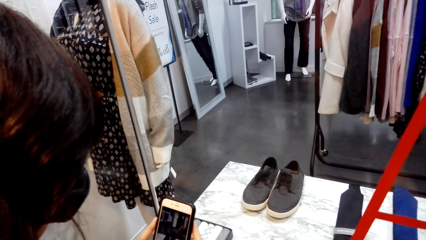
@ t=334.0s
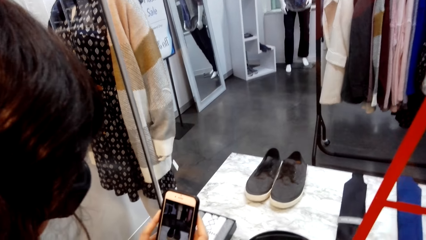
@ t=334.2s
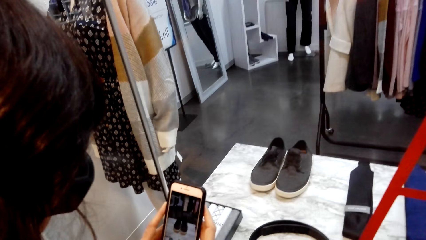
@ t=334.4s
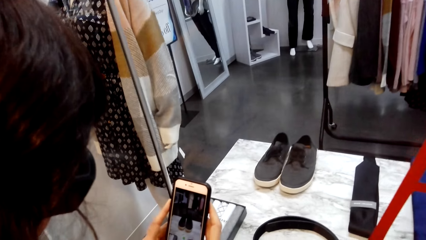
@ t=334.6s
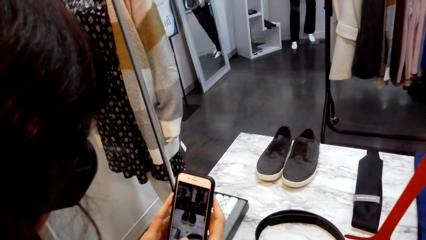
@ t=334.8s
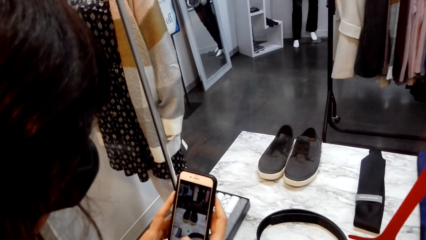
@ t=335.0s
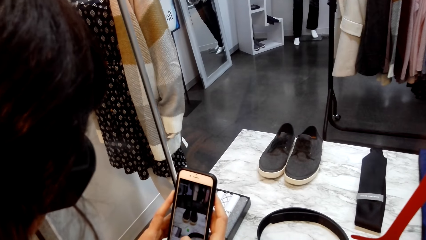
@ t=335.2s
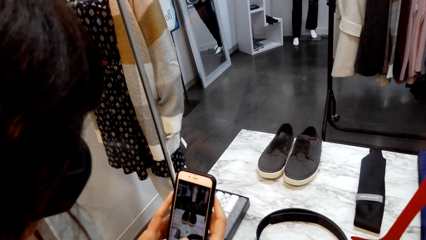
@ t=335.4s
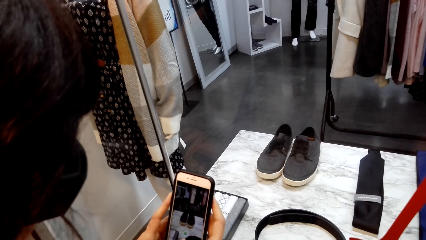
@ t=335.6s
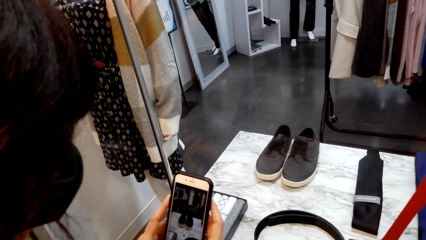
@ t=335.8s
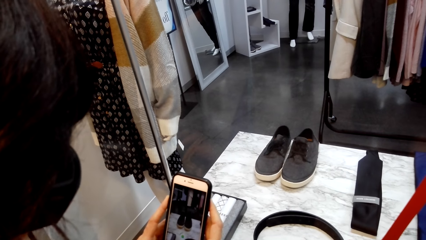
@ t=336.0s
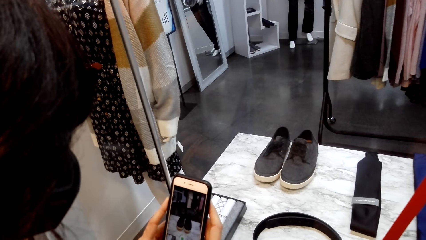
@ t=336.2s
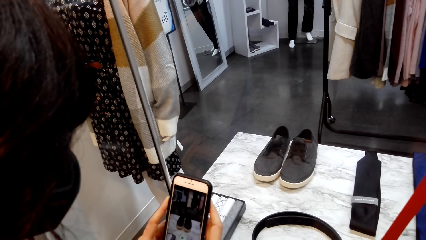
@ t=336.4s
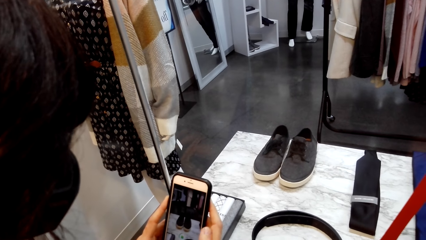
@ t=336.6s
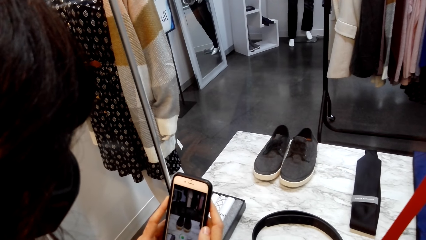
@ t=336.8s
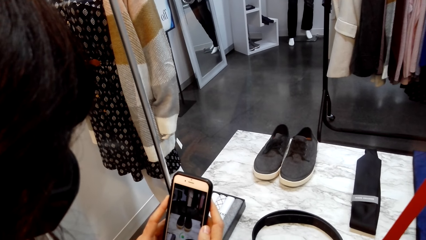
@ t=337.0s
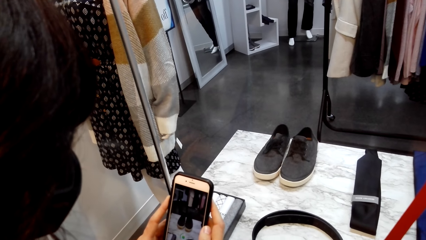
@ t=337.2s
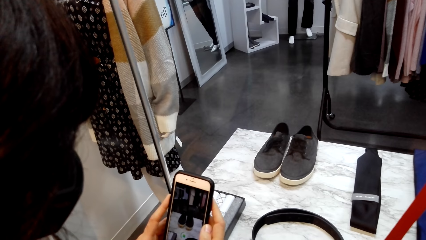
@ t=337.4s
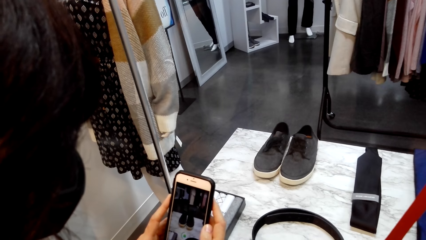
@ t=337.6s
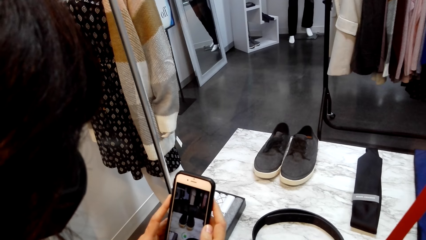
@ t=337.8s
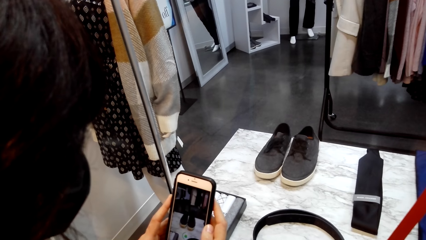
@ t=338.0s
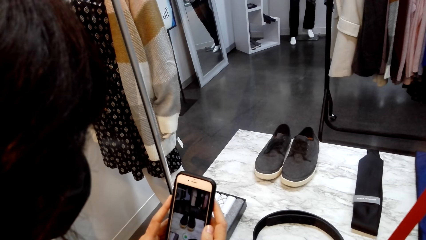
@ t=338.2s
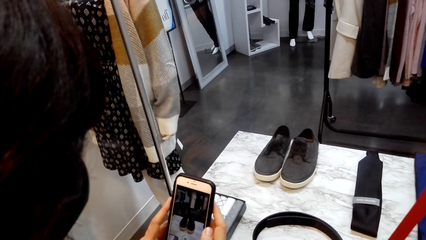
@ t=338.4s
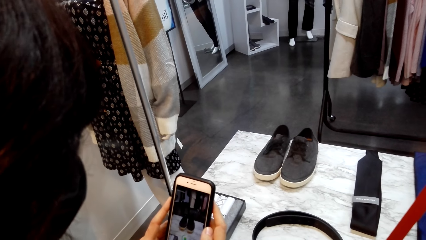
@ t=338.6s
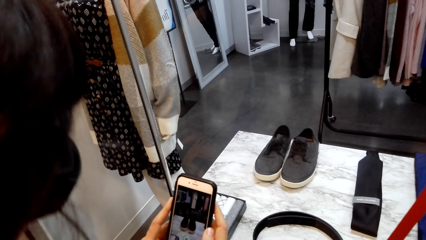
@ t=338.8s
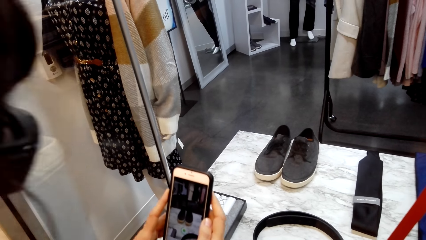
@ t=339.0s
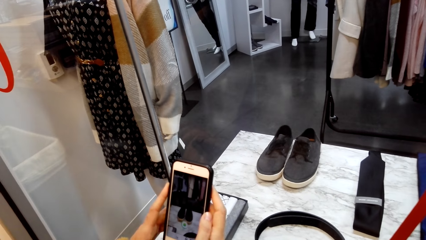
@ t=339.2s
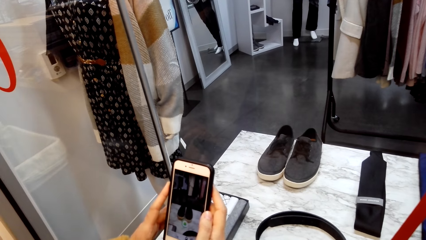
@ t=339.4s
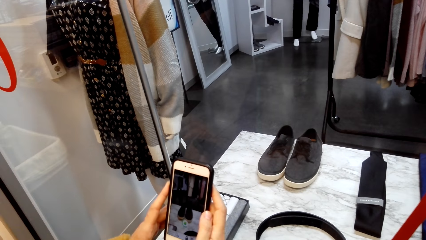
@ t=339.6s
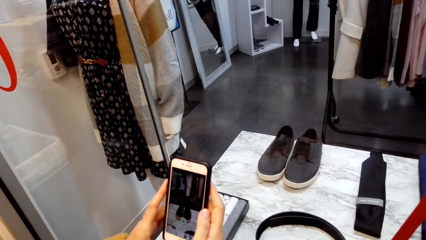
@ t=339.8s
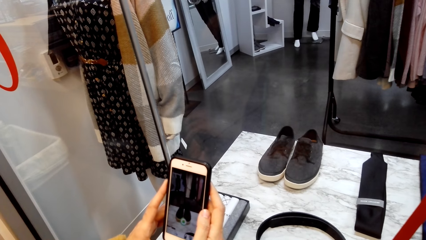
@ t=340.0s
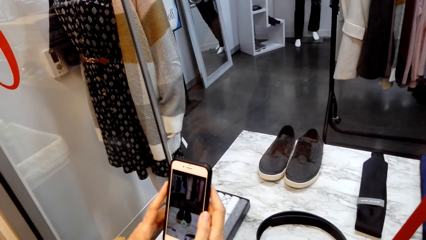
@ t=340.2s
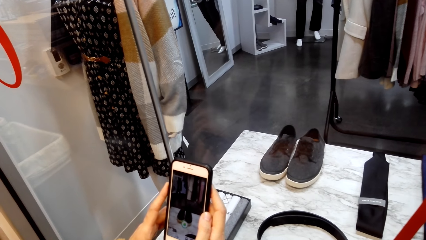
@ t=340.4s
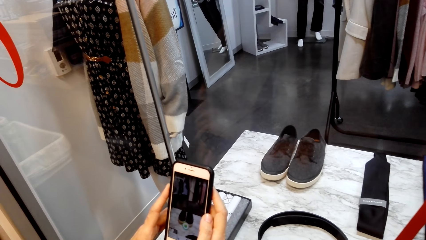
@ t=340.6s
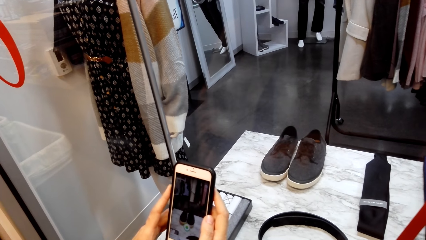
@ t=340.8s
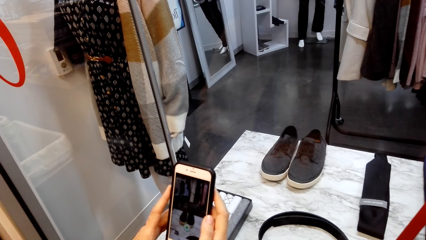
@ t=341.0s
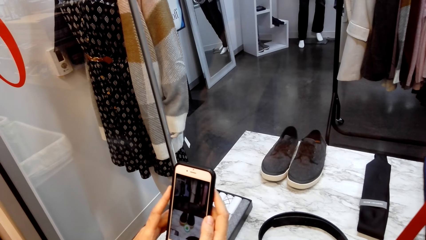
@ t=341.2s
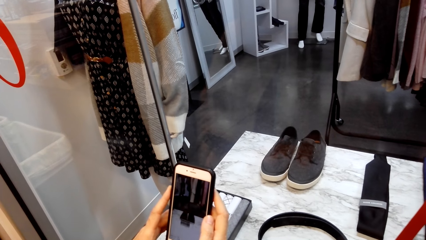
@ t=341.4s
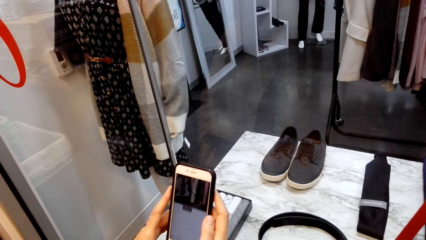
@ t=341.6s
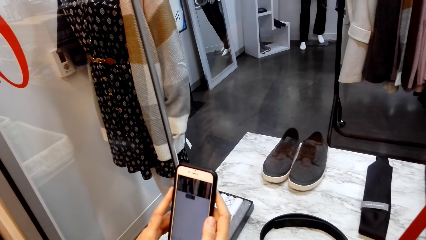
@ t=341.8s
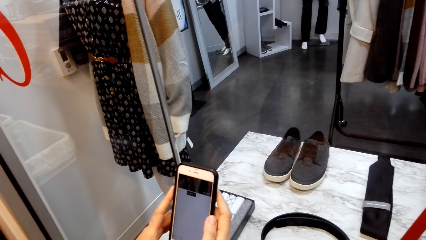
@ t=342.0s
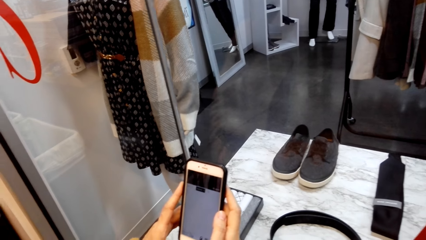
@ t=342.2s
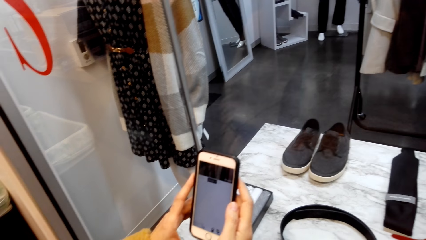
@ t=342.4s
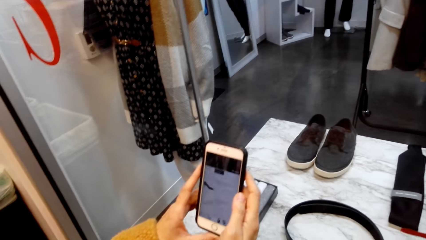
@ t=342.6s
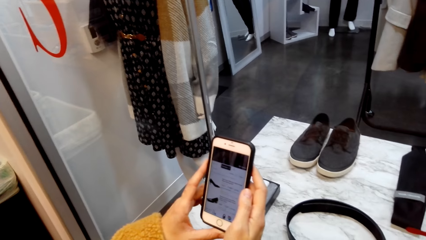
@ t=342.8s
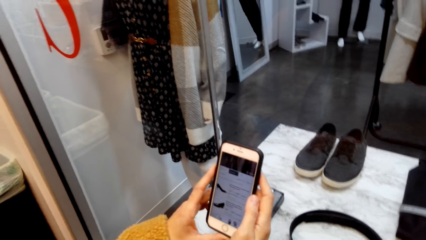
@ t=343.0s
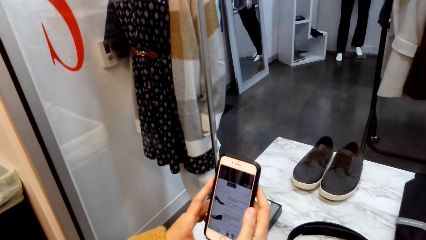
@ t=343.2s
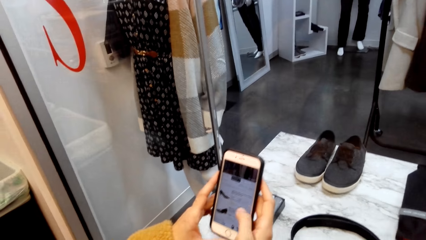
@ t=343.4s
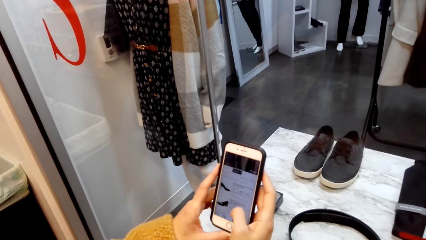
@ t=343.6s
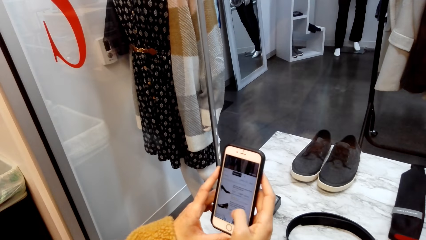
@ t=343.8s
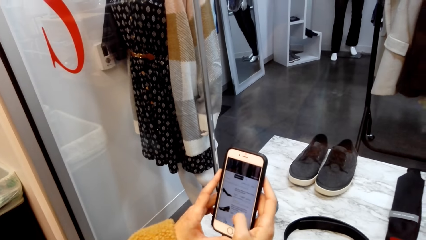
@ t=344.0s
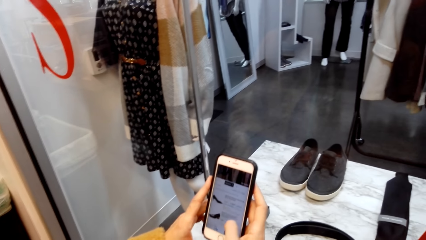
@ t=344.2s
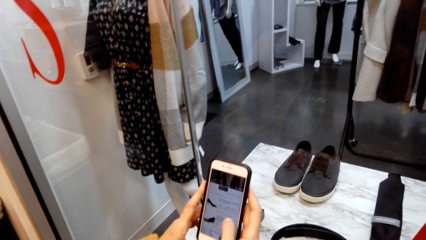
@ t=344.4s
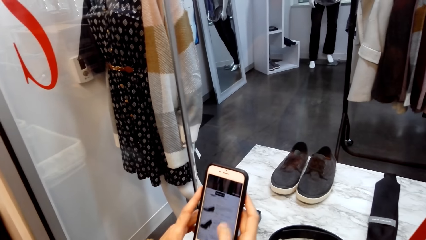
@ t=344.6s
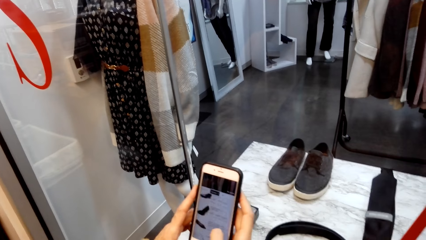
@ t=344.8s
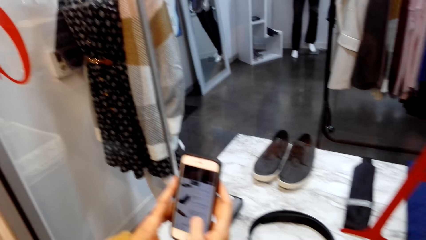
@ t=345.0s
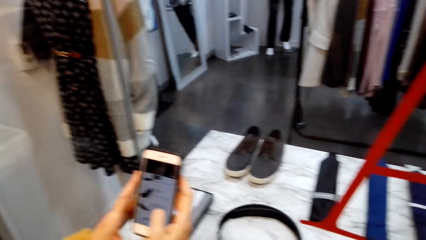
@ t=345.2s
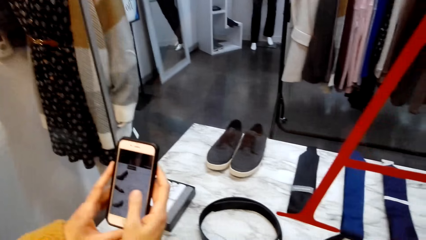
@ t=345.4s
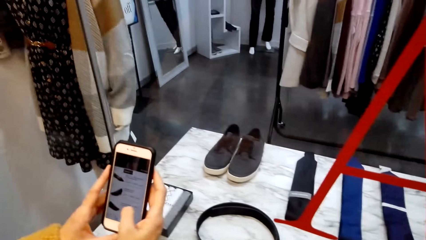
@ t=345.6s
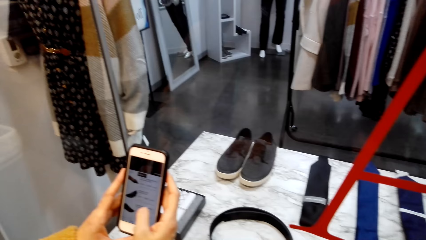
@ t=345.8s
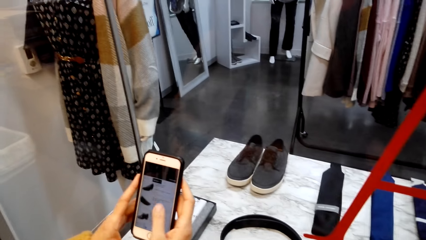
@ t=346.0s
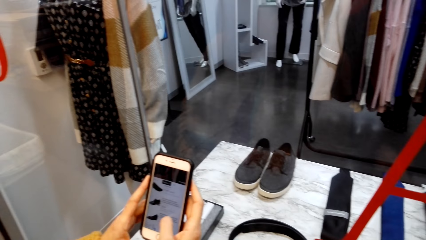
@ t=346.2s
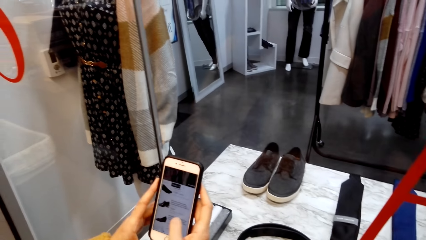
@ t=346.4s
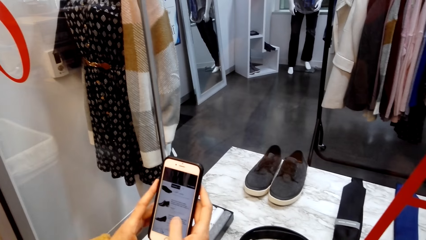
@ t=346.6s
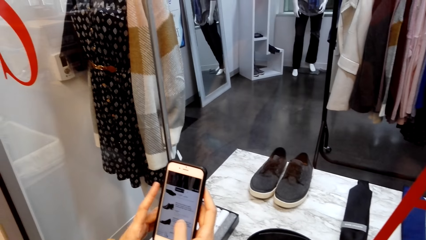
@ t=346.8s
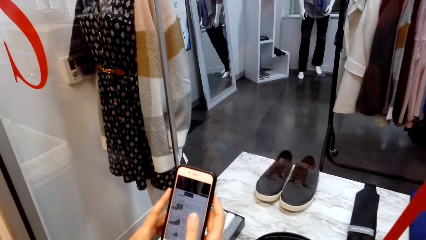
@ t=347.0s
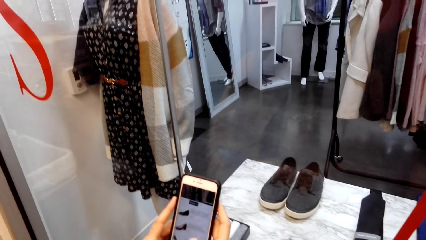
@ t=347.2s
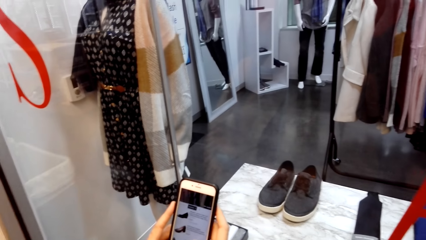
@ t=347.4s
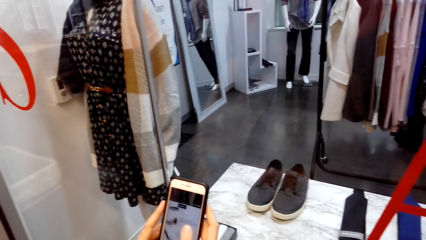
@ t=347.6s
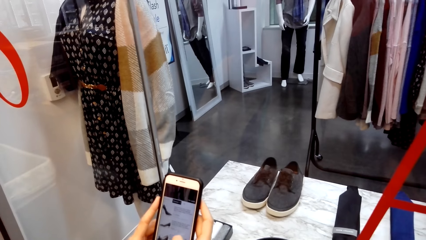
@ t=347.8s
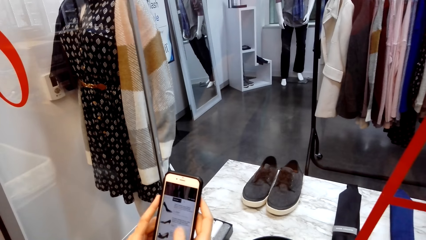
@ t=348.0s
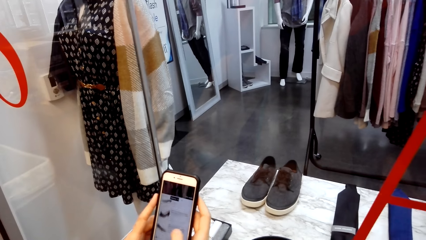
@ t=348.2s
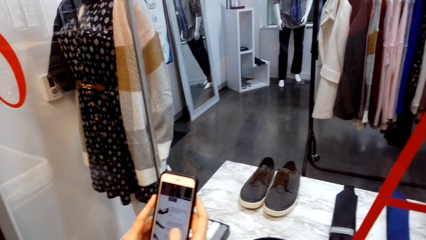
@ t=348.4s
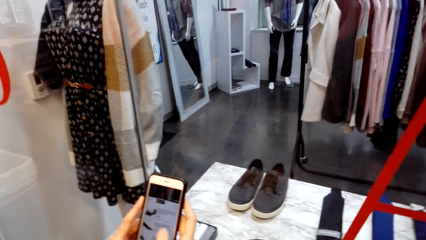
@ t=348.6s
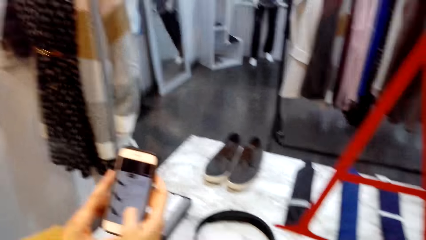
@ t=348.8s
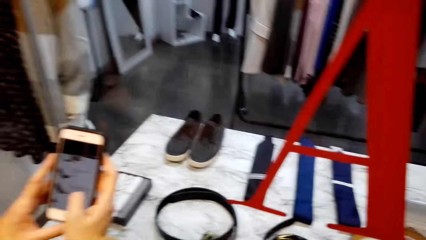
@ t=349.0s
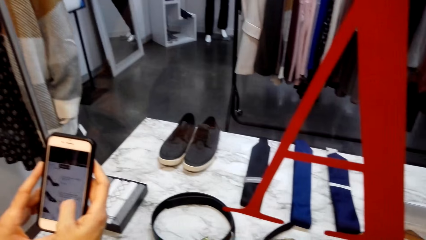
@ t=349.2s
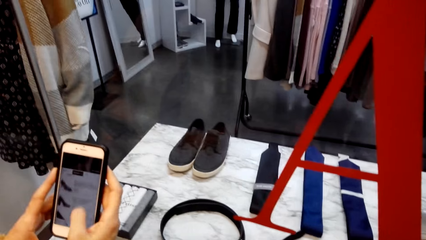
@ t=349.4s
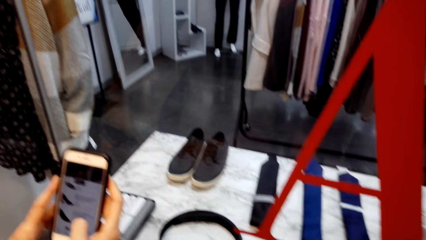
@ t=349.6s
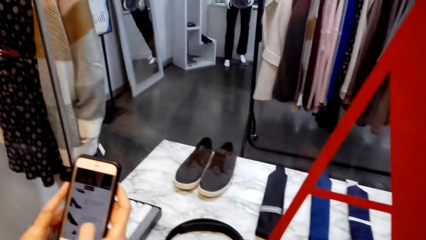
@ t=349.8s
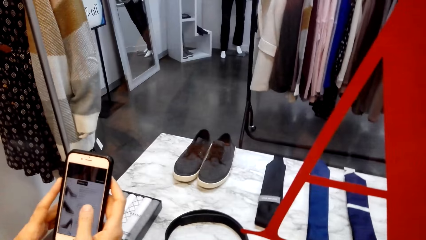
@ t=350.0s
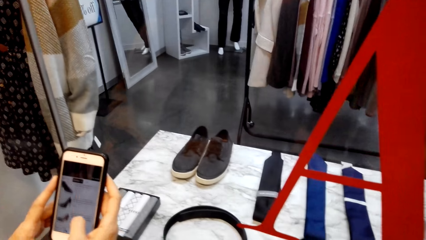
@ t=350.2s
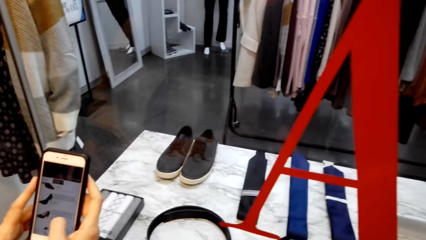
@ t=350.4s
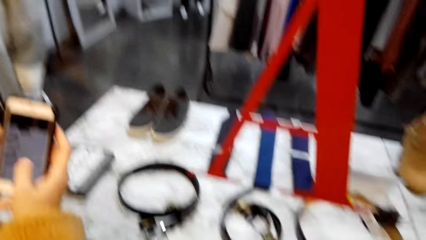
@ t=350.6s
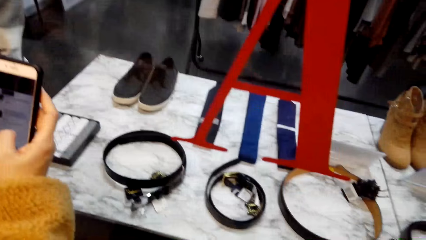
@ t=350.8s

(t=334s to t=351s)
A person holds a phone. The camera wearer talks with the person.
